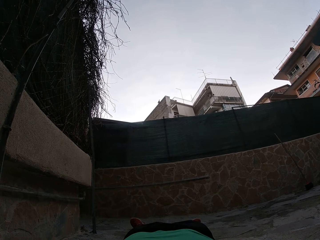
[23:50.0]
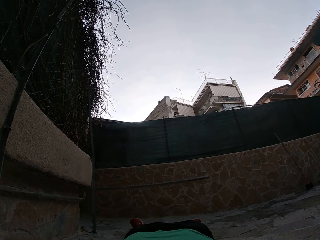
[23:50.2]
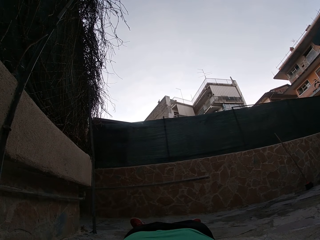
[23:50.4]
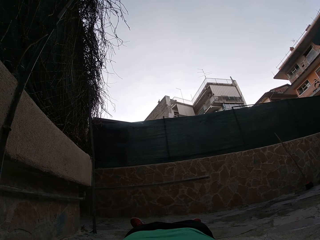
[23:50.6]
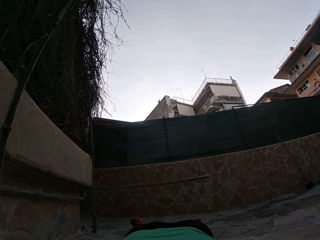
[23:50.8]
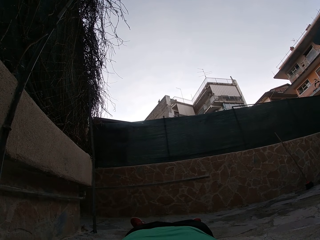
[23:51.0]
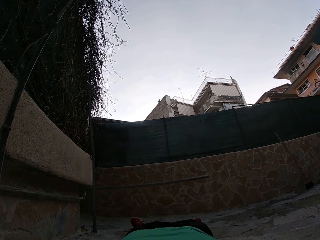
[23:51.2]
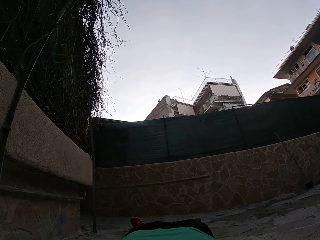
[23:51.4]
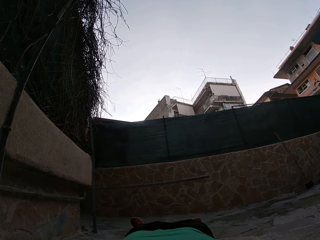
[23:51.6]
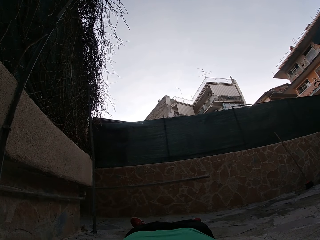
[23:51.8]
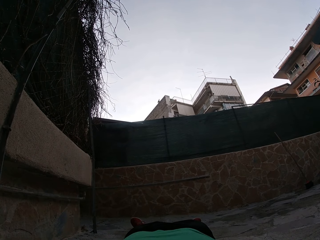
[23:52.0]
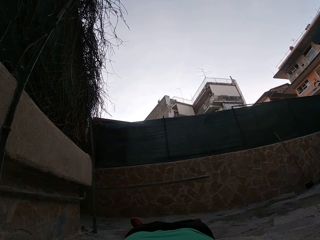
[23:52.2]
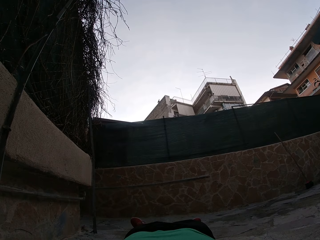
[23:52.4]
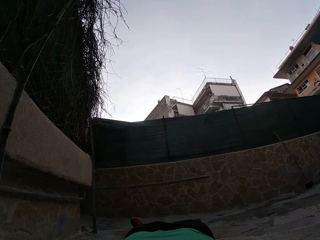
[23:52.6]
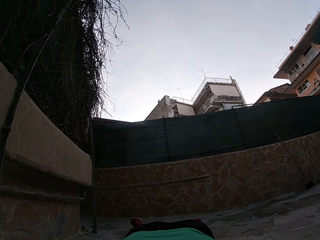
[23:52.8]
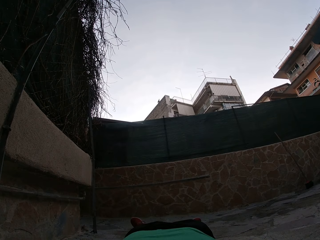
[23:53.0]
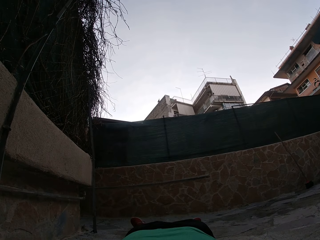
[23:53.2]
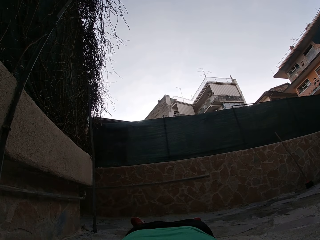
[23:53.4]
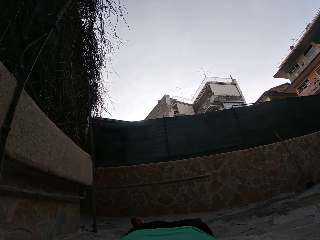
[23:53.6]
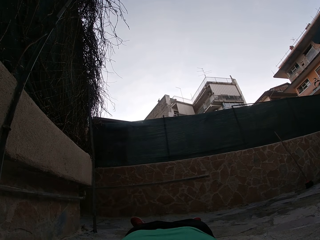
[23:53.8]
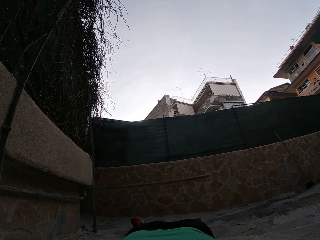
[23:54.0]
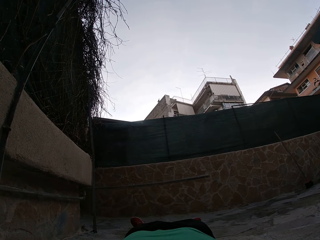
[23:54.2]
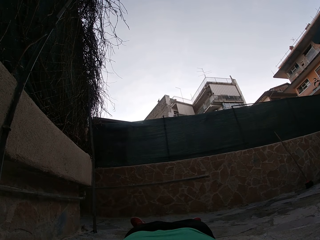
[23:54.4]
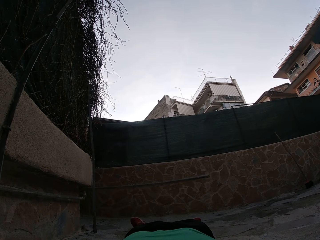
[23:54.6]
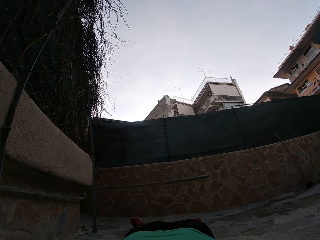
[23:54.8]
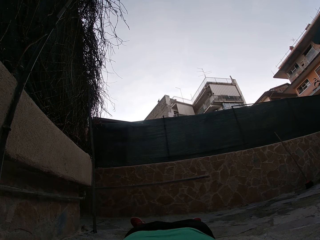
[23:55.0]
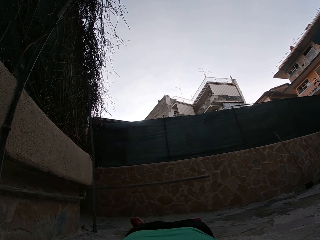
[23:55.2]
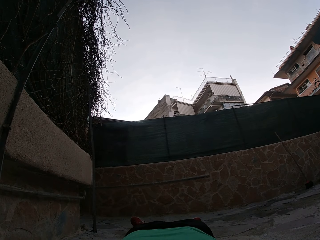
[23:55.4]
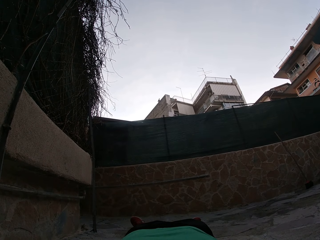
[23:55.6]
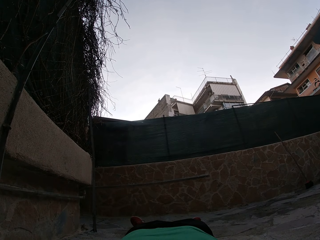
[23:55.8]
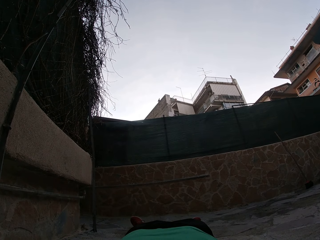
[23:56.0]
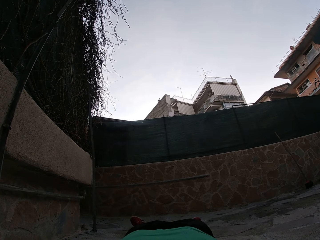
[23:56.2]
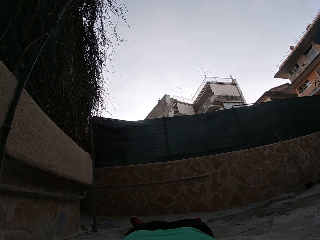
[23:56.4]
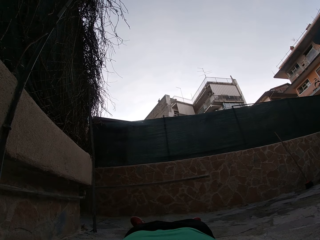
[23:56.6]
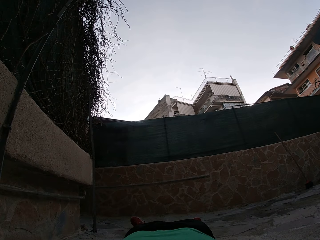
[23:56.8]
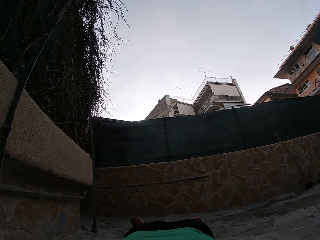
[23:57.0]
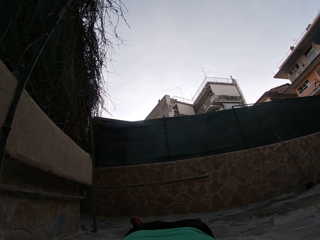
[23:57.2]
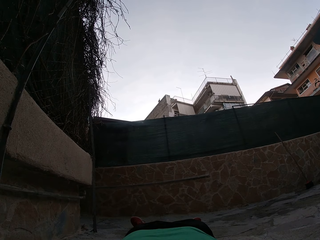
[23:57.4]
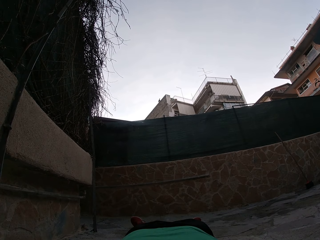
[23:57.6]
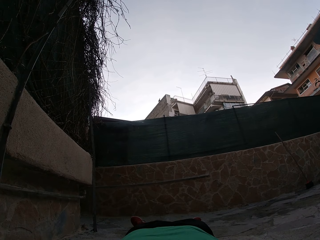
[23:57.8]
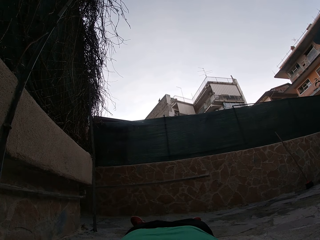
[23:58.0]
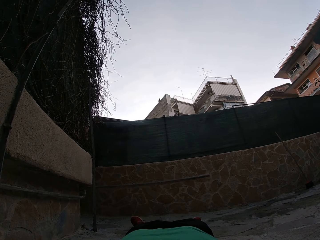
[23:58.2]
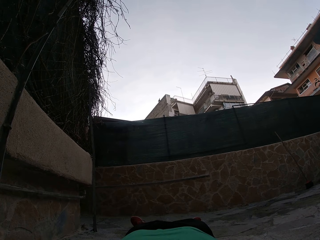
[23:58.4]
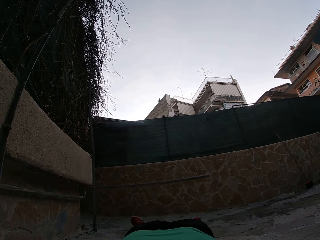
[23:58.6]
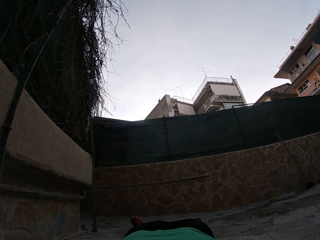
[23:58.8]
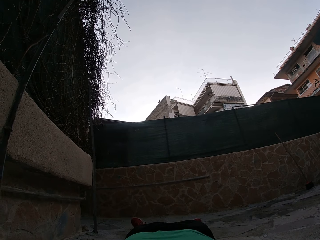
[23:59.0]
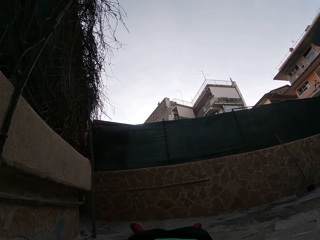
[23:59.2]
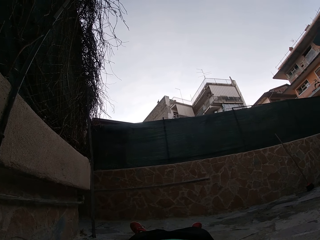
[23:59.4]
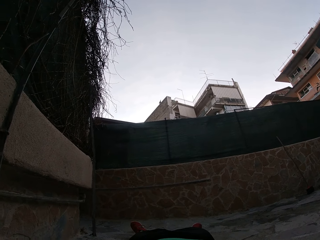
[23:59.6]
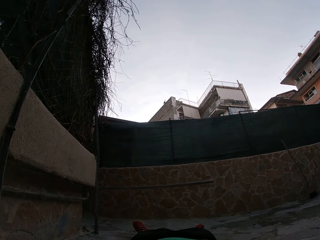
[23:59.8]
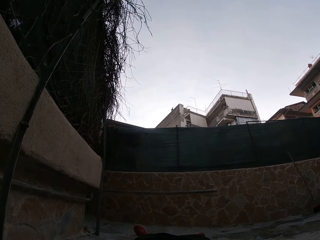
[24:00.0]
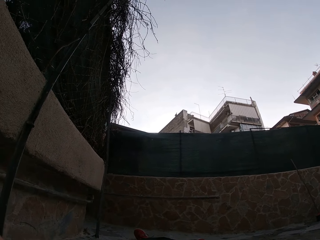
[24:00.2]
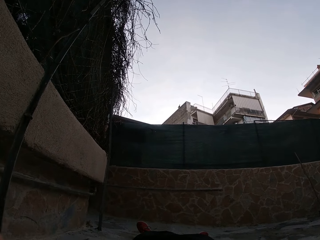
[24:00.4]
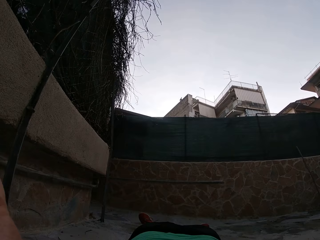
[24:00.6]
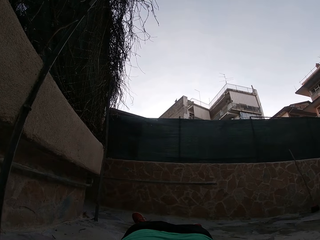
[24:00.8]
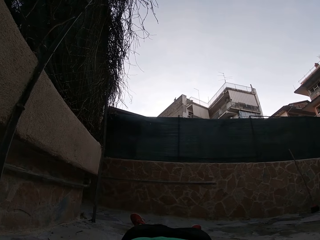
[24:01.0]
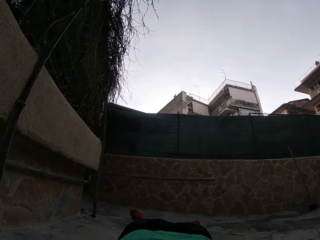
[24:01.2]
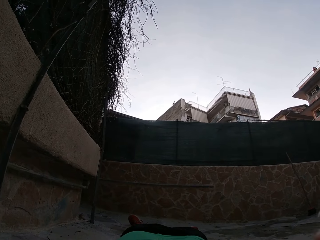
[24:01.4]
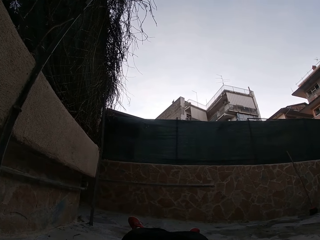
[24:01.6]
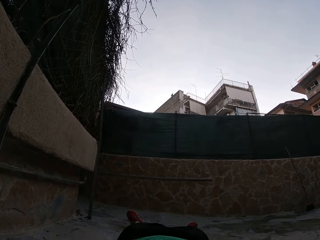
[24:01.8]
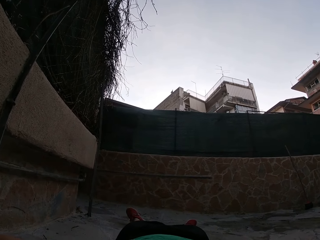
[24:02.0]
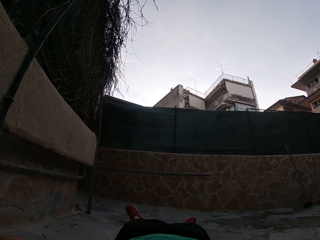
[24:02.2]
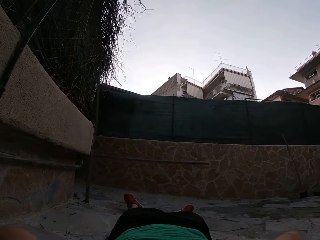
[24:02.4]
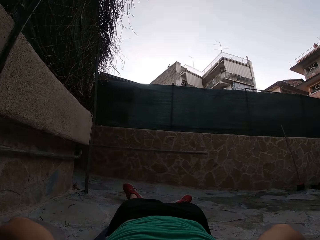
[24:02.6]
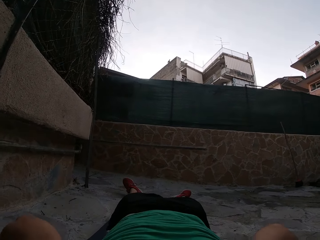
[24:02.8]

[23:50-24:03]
The camera wearer moves the hands.

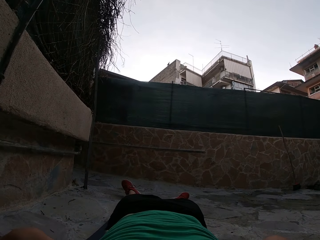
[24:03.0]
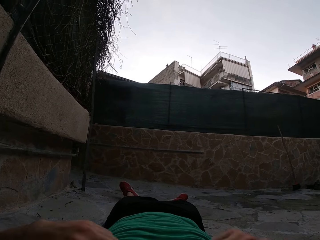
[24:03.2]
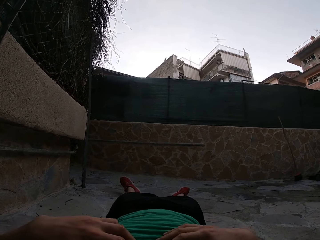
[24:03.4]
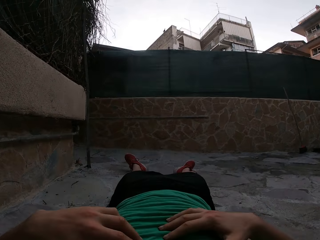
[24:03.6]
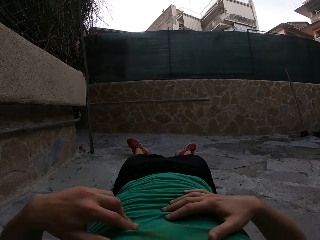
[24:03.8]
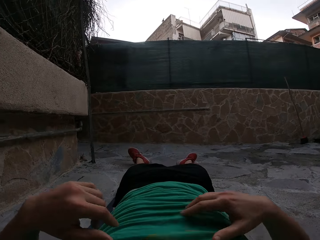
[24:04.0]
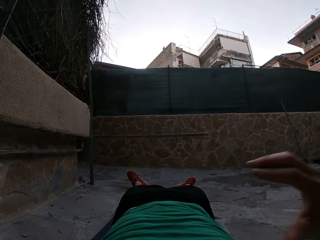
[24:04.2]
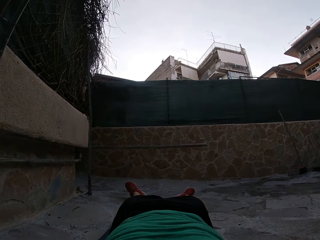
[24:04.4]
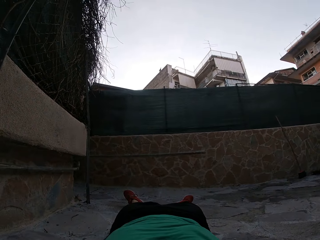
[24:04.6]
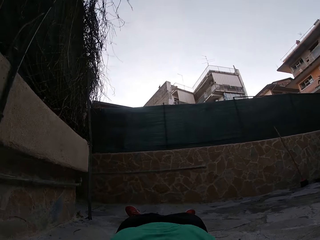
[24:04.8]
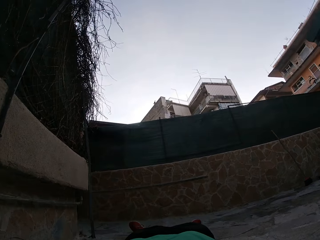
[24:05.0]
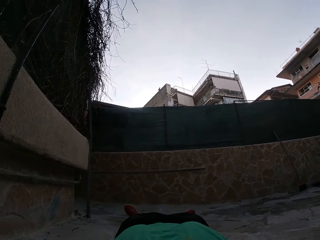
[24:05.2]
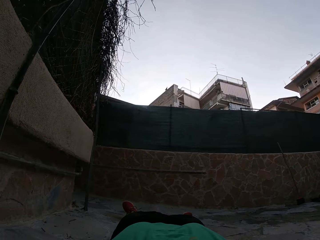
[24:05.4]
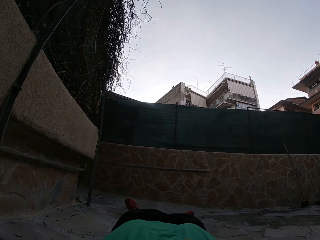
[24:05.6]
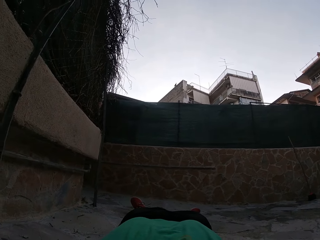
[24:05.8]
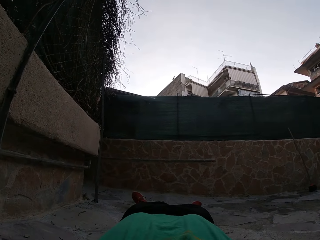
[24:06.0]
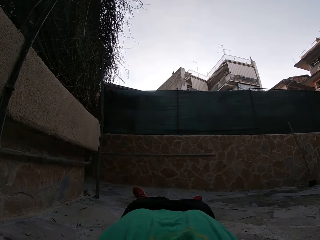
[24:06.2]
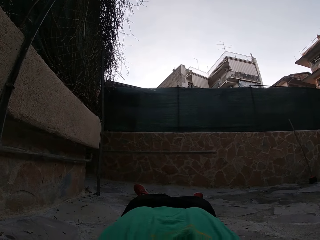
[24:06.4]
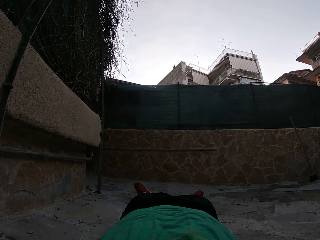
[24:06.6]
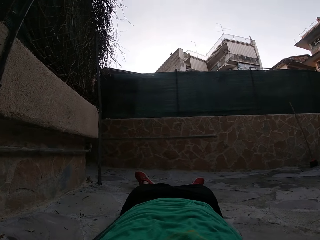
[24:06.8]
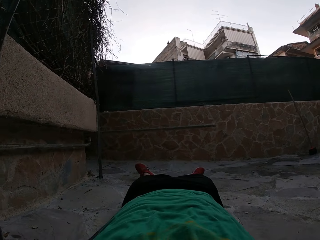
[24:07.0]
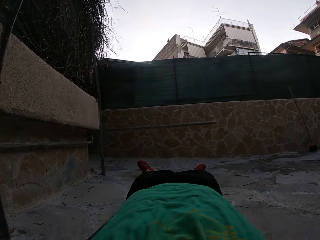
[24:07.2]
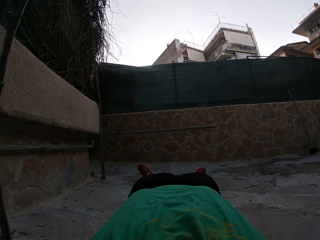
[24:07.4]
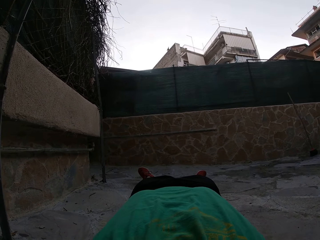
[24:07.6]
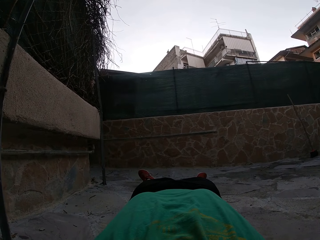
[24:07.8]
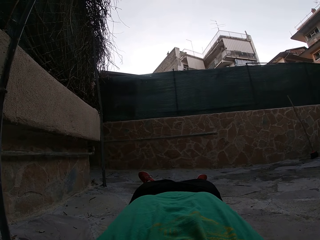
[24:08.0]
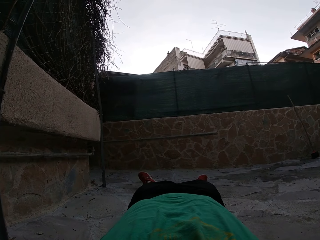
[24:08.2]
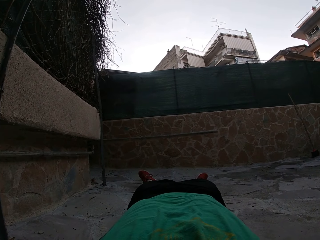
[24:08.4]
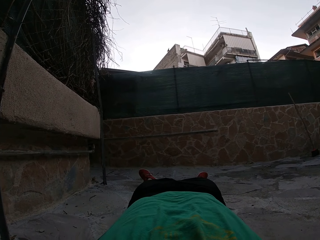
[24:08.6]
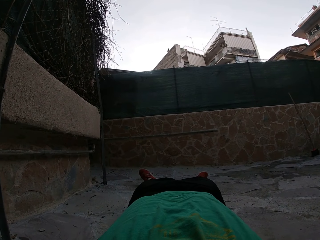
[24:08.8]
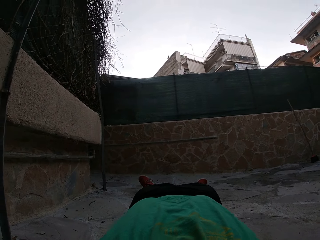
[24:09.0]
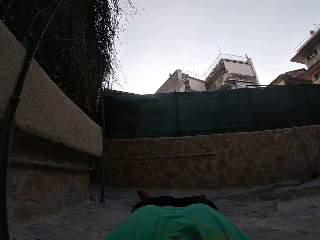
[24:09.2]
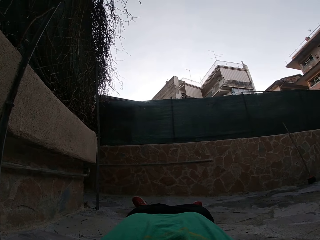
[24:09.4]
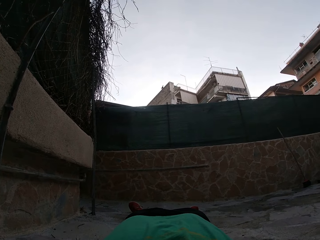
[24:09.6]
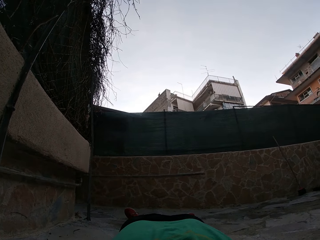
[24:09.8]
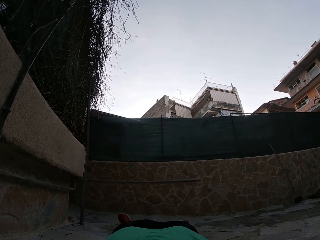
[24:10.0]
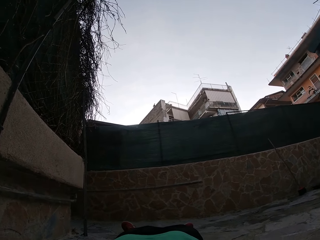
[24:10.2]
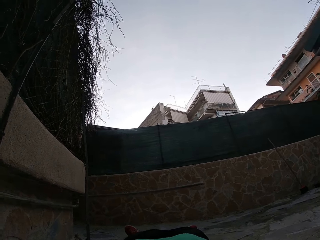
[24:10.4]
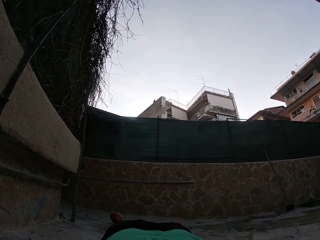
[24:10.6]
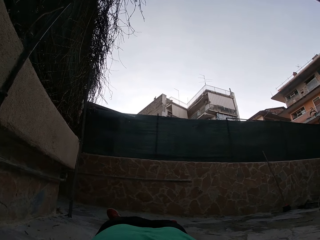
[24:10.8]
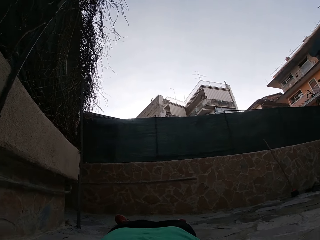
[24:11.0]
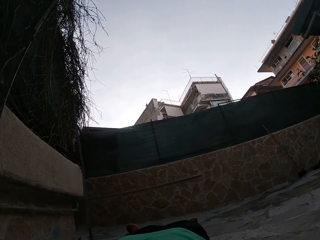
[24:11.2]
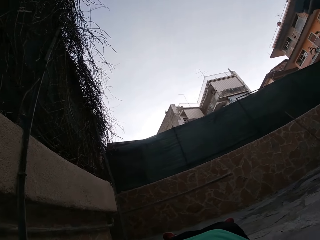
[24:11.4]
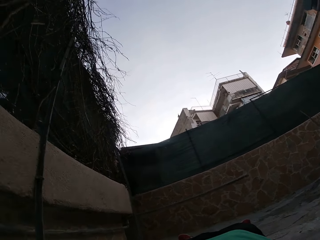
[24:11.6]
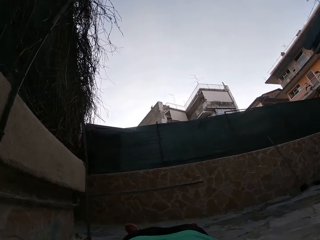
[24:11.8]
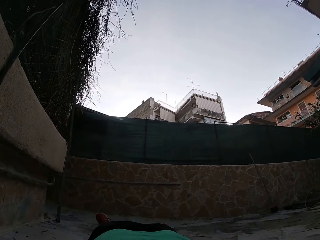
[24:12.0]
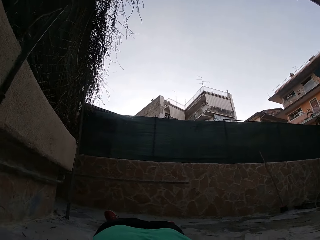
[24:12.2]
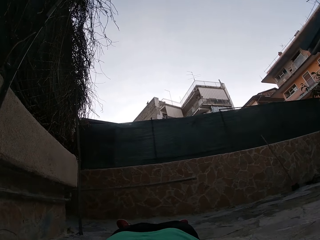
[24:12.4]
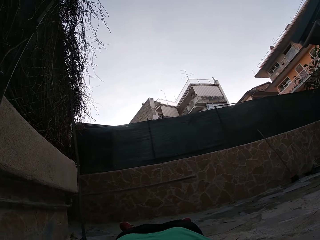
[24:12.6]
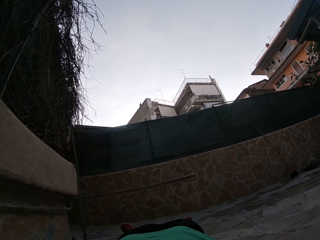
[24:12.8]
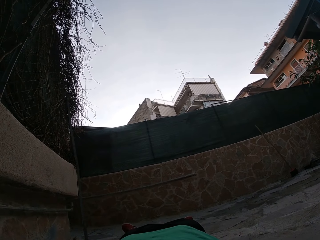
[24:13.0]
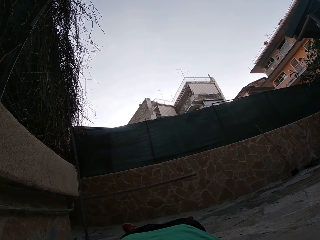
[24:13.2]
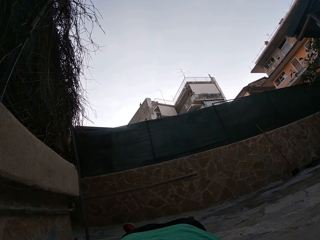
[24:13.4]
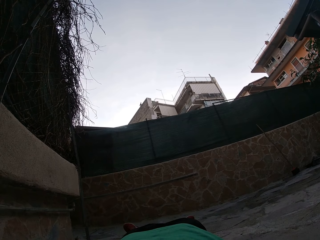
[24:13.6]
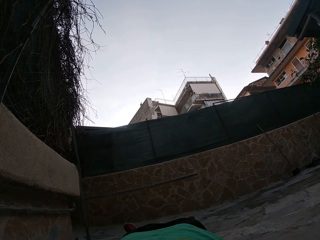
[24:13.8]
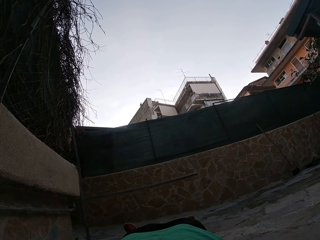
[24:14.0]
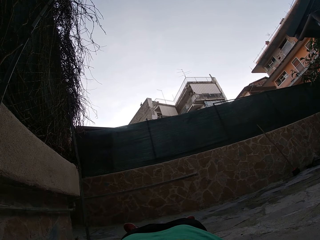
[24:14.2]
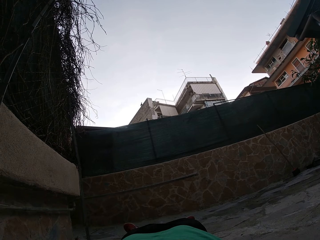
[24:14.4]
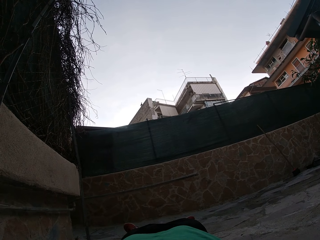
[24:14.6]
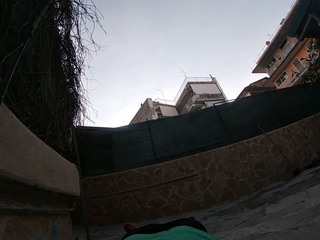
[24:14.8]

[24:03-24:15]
The camera wearer moves the hands. They adjust the camera. They breathe in and out.
